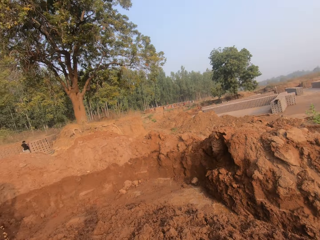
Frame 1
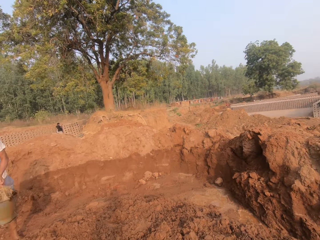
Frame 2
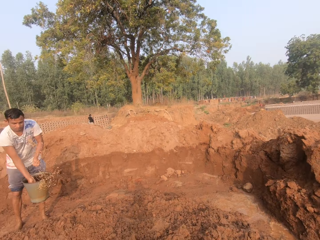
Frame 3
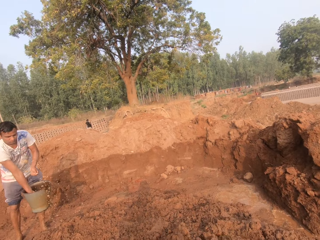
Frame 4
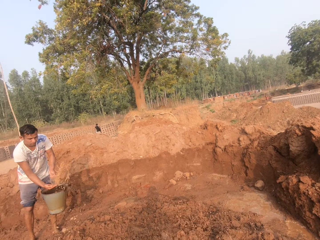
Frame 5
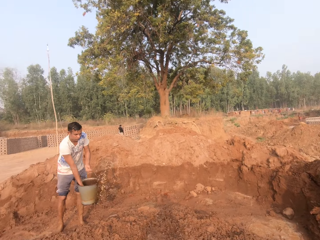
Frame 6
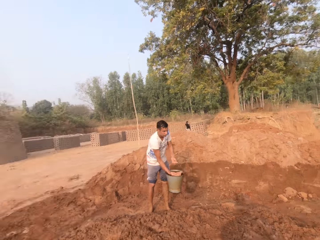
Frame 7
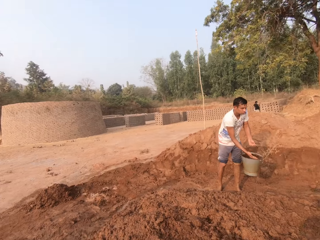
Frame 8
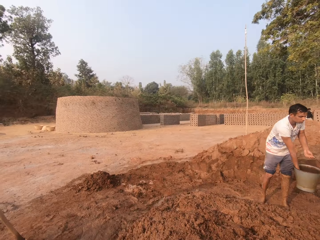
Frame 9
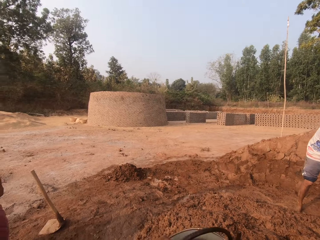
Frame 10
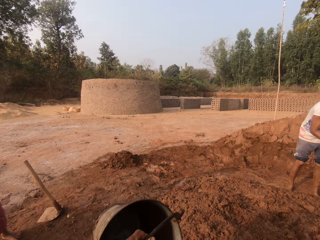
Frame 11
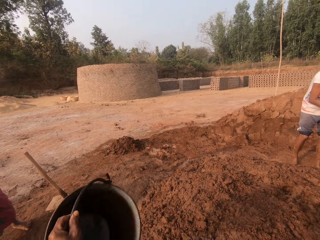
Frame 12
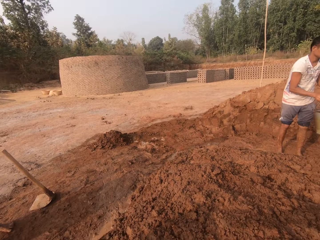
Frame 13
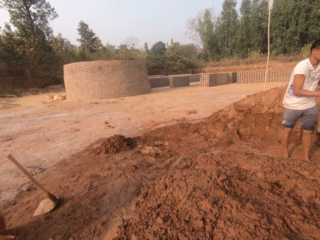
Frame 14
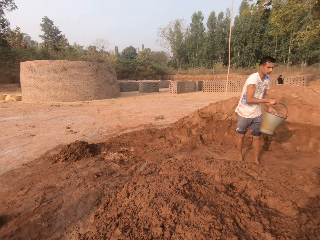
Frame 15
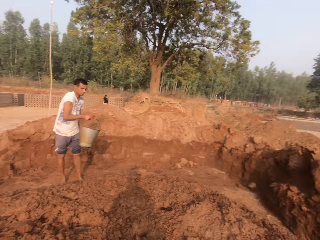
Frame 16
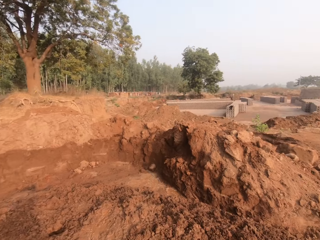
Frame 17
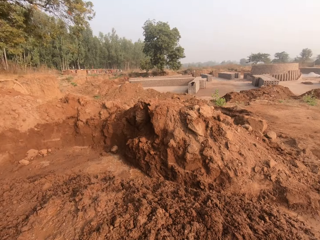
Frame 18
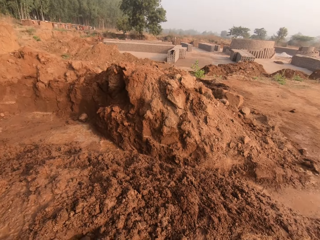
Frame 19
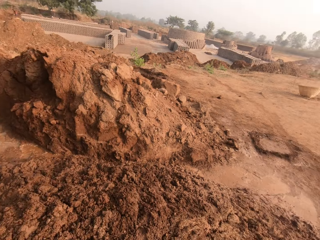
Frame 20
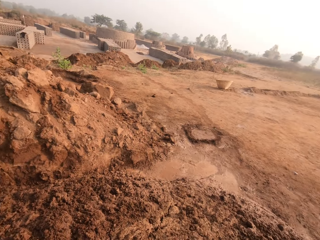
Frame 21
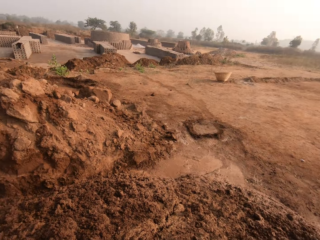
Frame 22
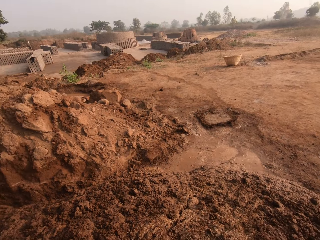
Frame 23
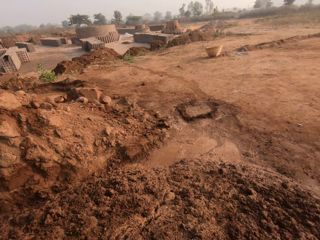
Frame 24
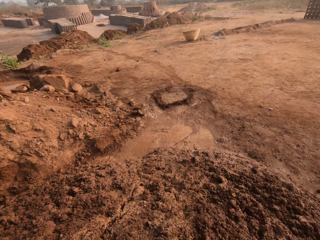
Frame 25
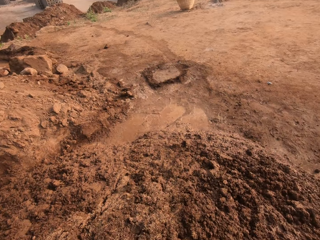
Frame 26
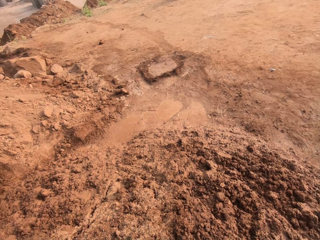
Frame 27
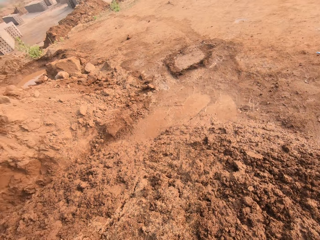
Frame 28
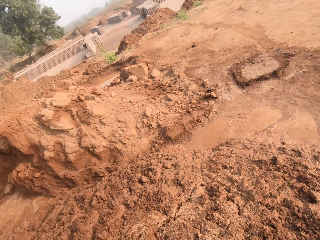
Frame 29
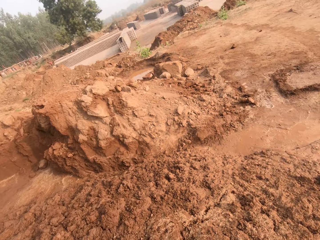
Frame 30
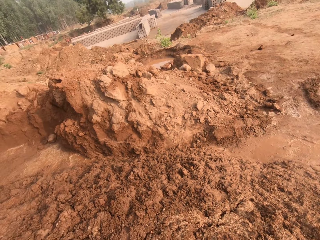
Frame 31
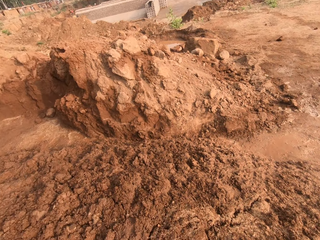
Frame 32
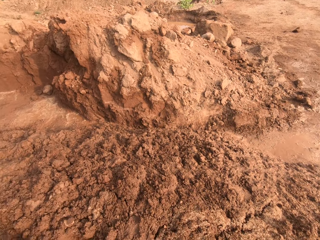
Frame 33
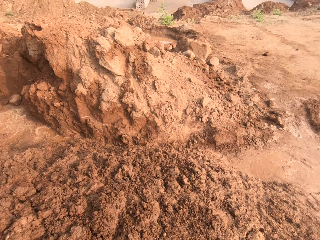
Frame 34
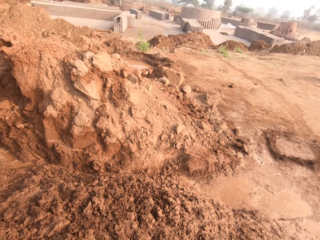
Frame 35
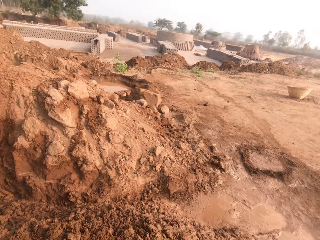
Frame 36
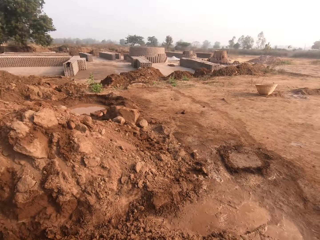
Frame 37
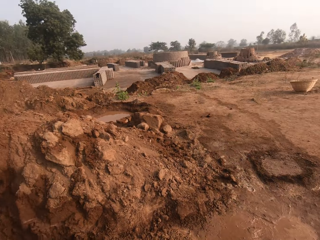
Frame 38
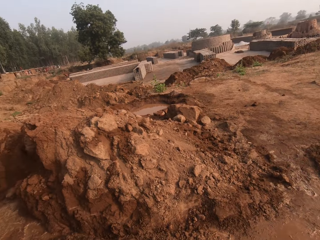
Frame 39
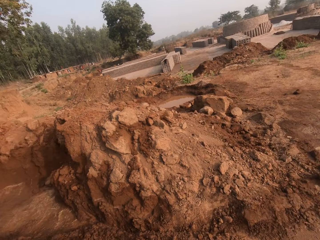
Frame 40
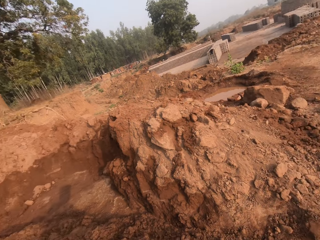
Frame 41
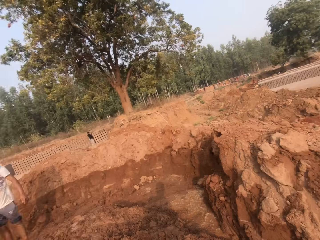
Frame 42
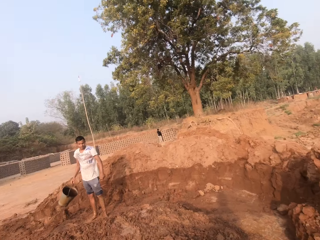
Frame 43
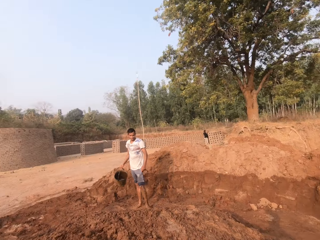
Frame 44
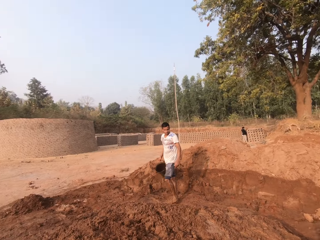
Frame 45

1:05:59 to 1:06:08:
The camera wearer drops the bucket on the ground with his left hand. He looks around.

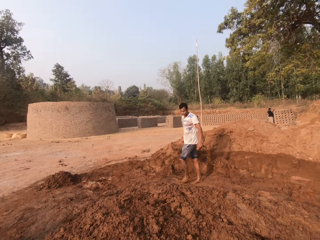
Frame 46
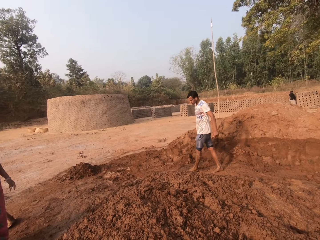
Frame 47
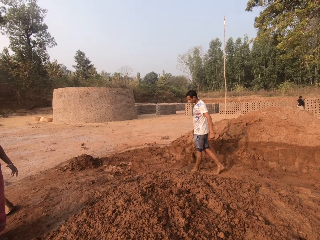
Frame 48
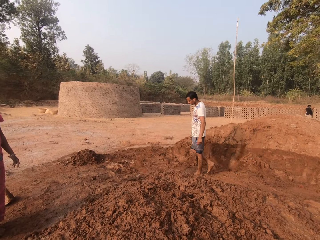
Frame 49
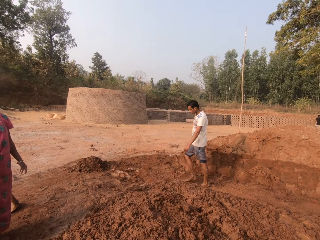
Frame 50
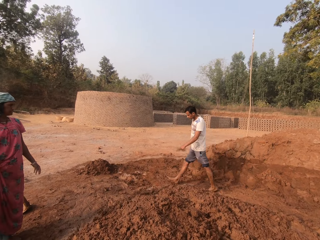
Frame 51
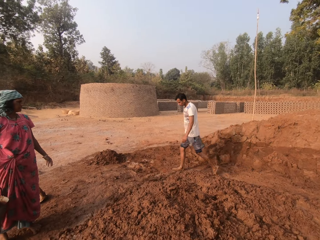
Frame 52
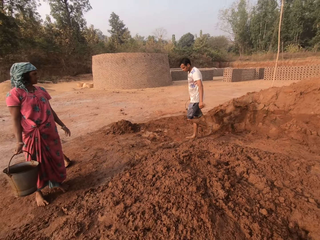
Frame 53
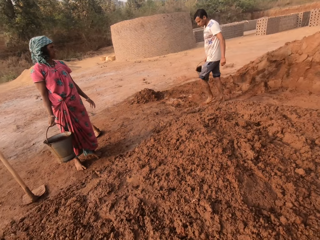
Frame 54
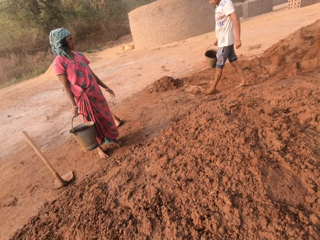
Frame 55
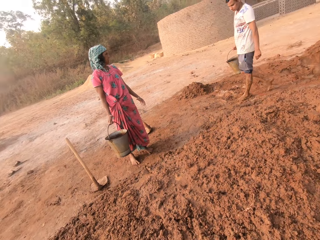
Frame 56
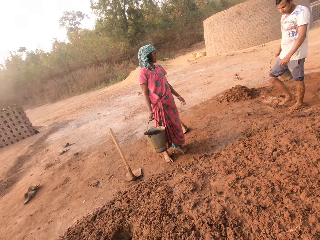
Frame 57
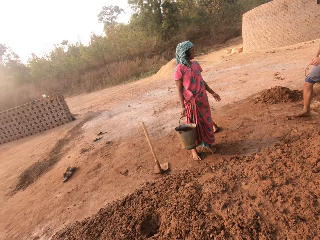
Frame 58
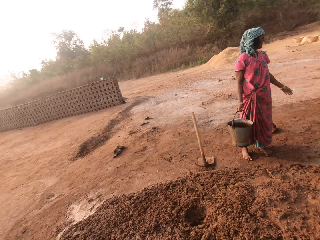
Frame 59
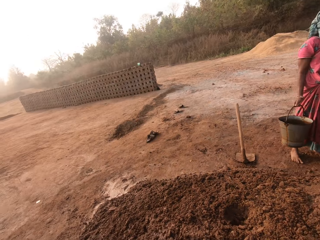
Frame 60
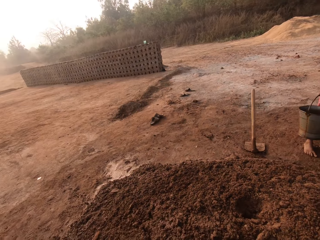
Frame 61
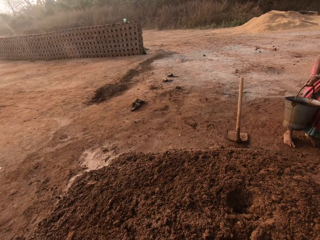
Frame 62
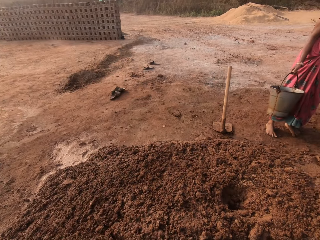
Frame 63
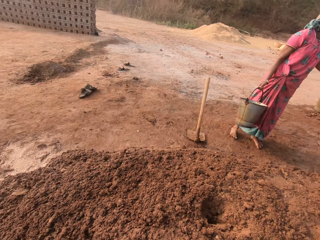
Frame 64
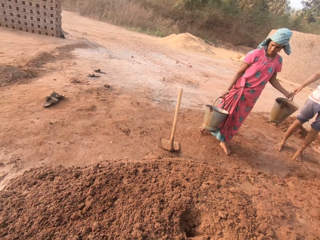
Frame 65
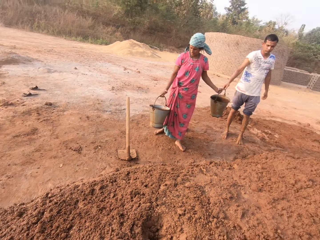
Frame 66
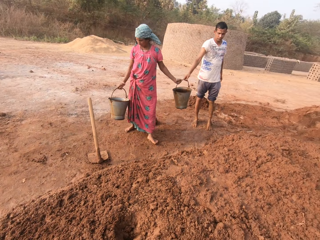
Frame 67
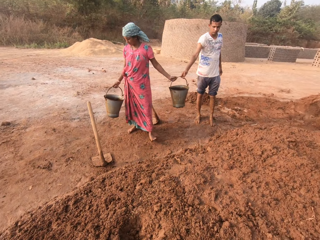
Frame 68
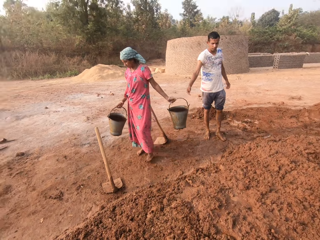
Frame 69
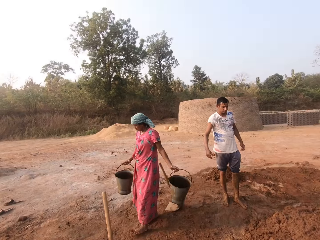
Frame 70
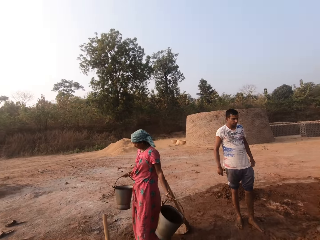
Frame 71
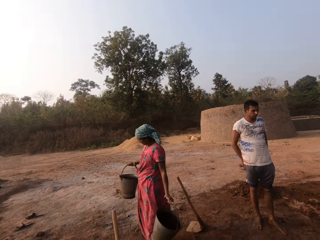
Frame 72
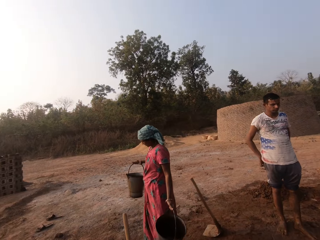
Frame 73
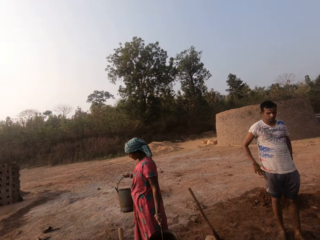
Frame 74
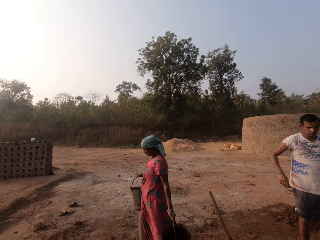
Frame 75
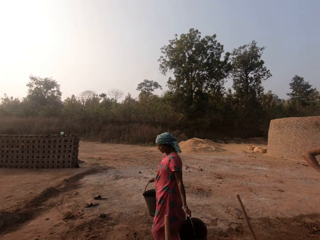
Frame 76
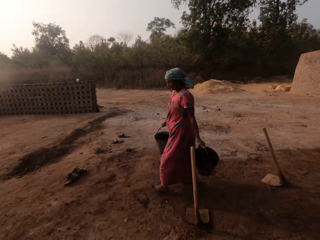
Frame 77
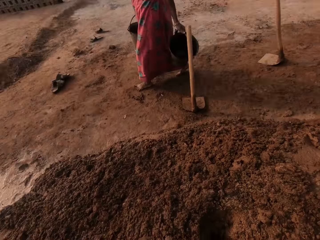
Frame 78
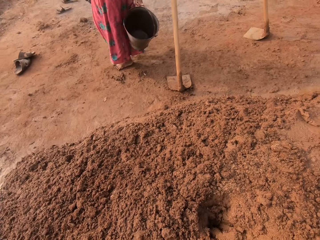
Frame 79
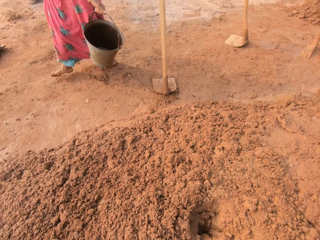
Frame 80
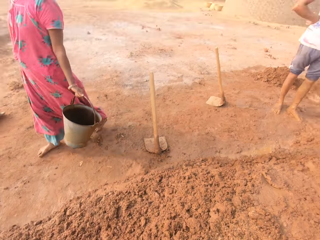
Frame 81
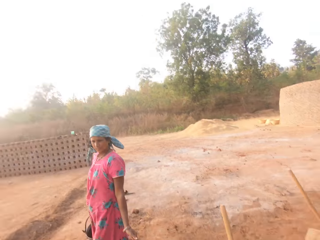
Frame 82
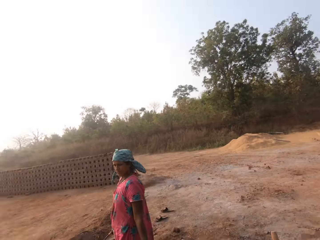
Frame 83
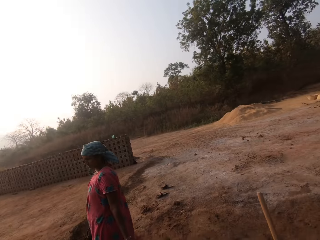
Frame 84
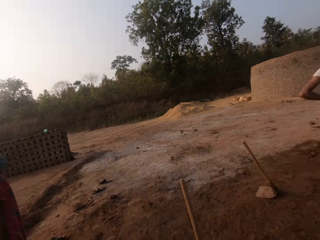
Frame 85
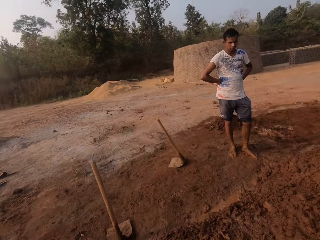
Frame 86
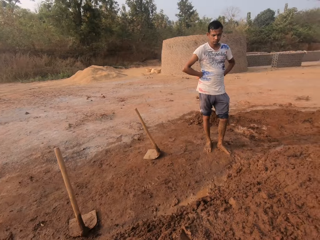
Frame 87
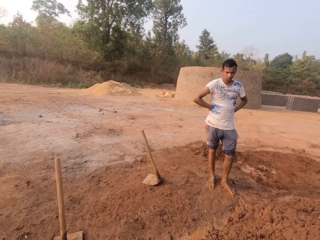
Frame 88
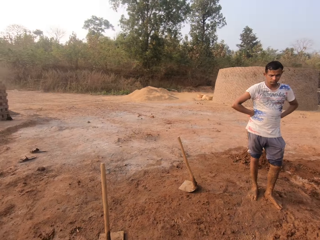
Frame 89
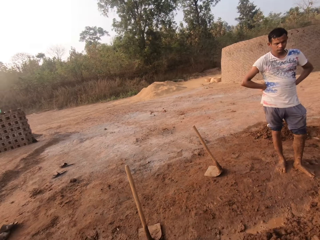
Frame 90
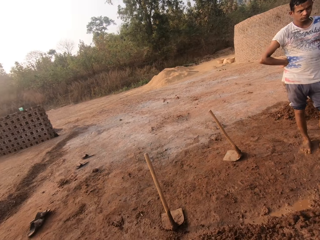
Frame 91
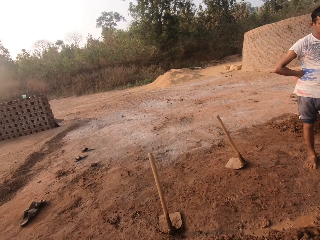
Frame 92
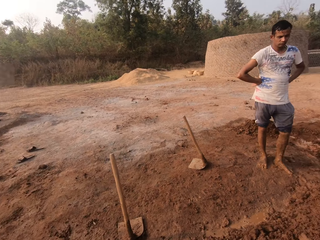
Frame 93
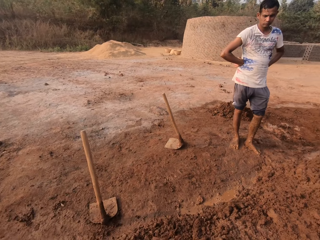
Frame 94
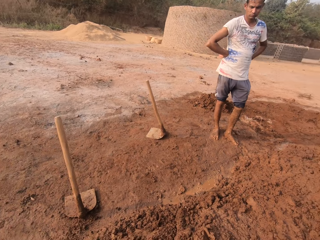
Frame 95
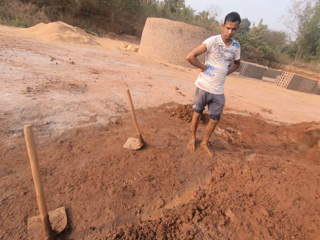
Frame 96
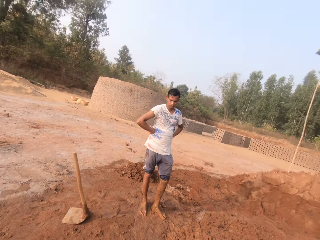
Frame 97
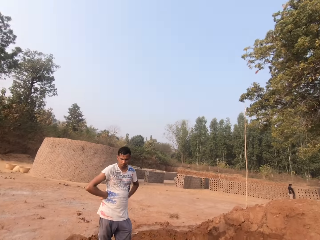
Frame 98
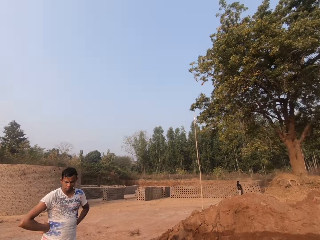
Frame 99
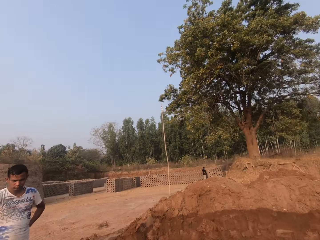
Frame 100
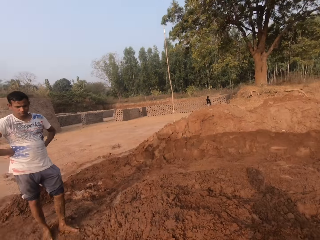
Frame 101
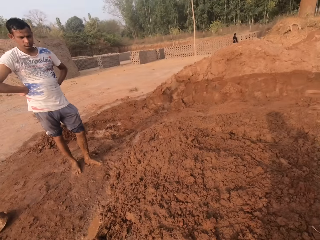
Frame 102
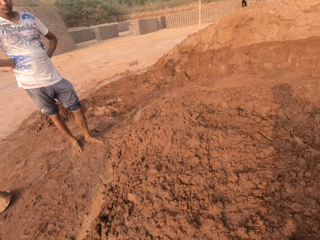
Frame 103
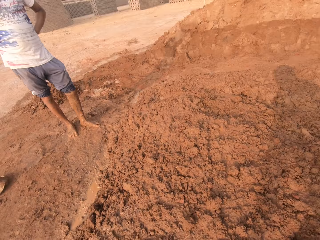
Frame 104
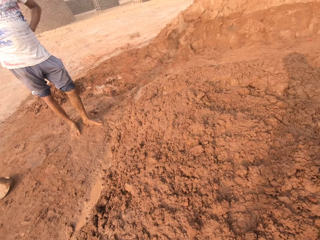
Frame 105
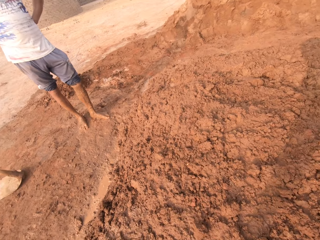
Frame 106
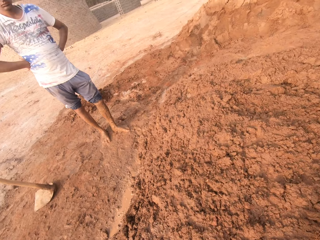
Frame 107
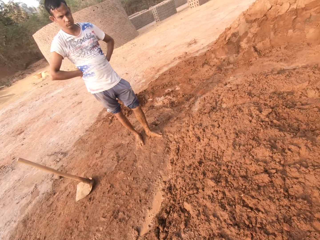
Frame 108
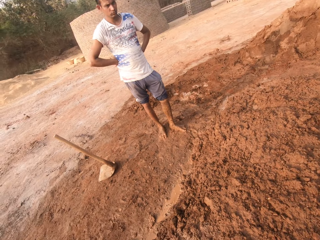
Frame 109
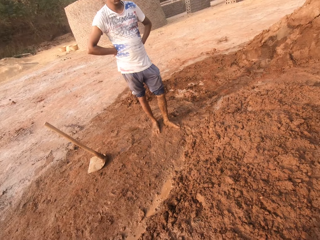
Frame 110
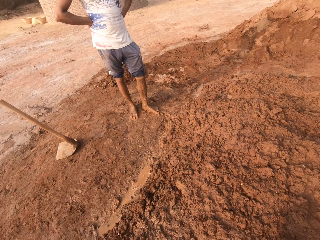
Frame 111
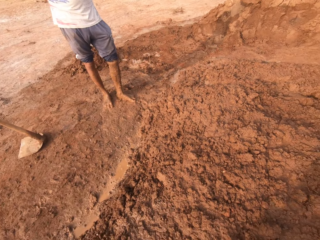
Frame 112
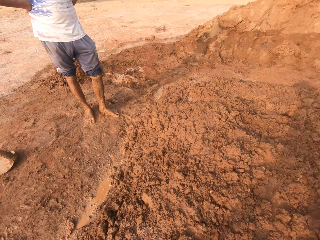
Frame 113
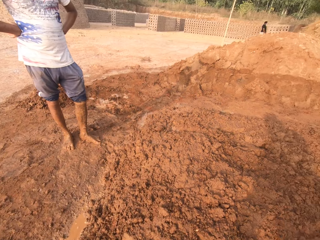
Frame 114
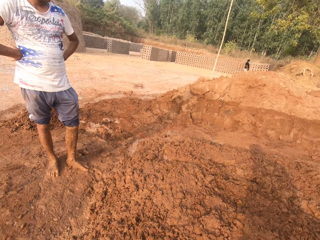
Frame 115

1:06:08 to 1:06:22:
A man walks around. A woman holds the bucket with her right hand. The camera wearer walks around. The woman collects the bucket from the man with her left hand. The camera wearer looks around.
